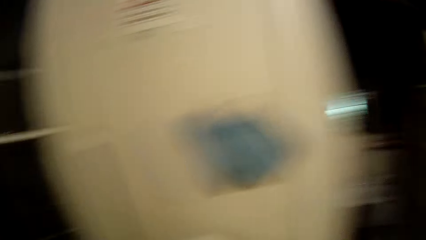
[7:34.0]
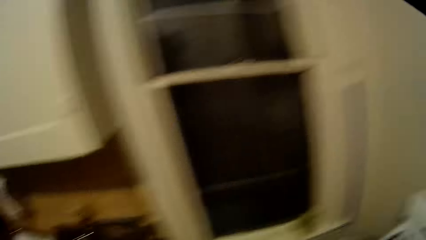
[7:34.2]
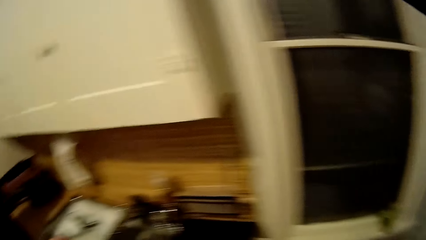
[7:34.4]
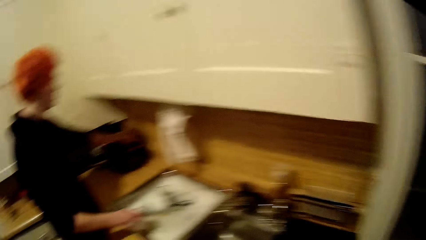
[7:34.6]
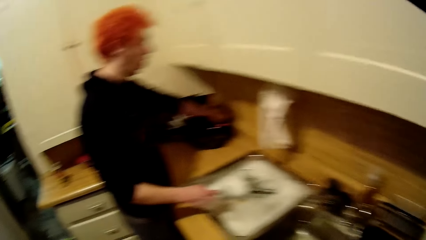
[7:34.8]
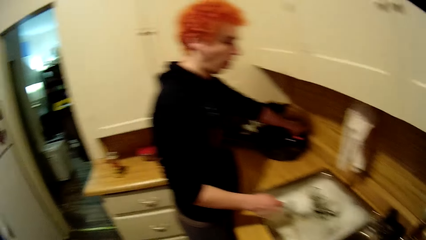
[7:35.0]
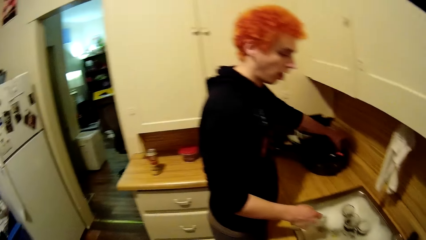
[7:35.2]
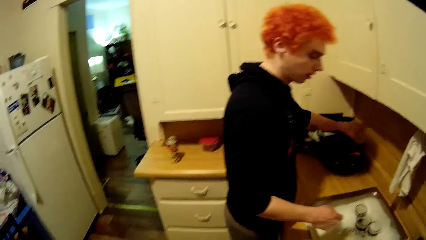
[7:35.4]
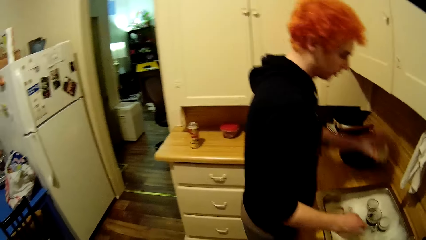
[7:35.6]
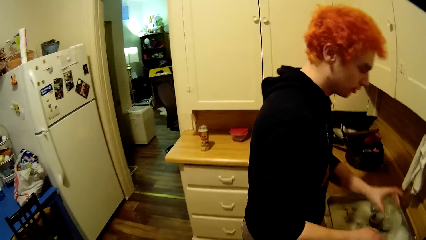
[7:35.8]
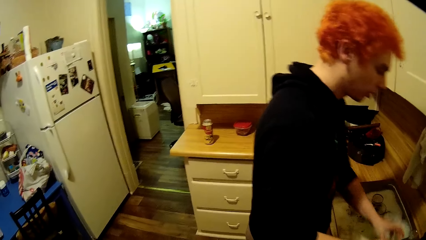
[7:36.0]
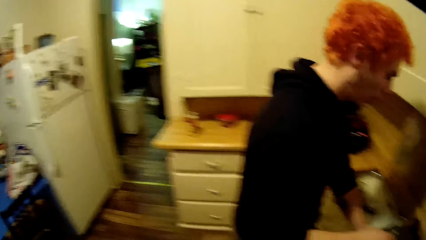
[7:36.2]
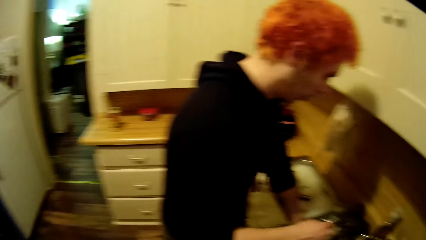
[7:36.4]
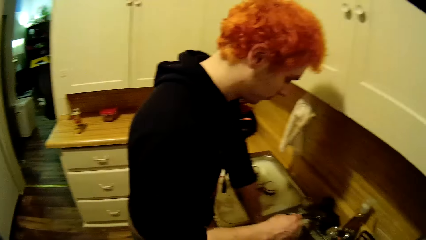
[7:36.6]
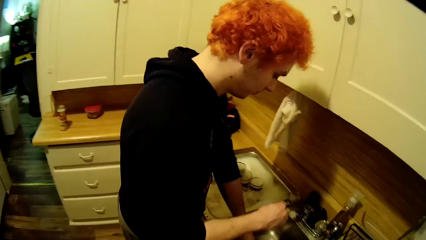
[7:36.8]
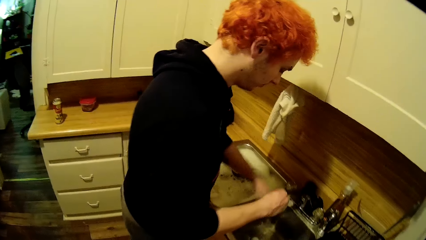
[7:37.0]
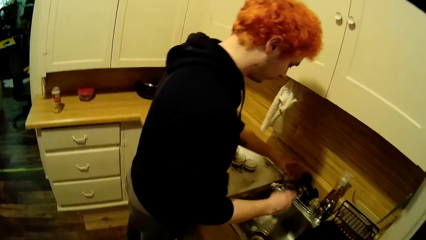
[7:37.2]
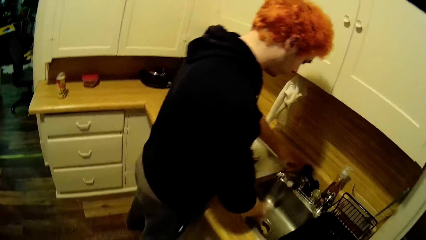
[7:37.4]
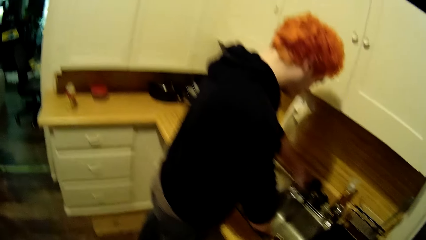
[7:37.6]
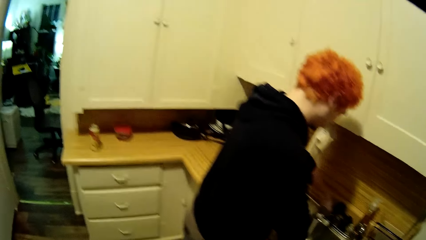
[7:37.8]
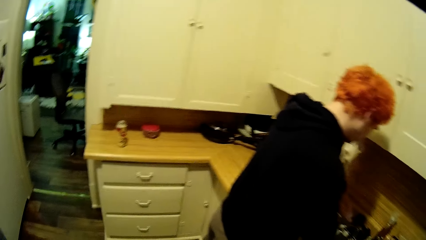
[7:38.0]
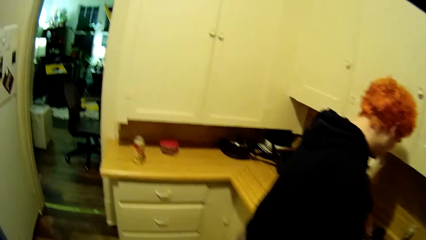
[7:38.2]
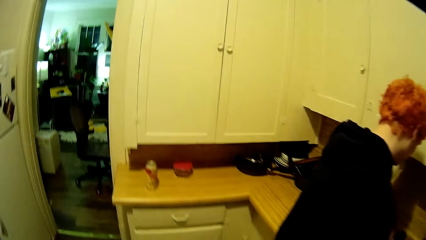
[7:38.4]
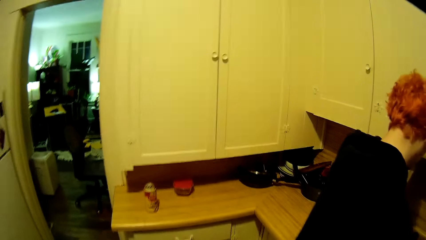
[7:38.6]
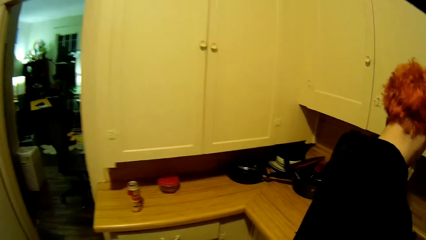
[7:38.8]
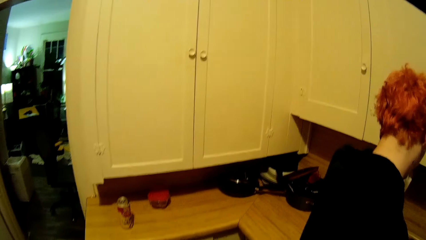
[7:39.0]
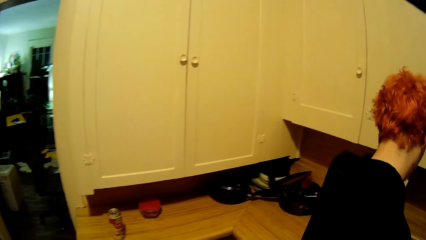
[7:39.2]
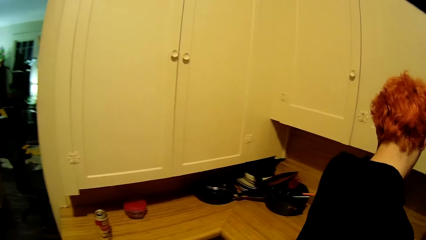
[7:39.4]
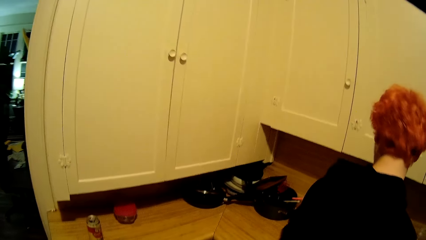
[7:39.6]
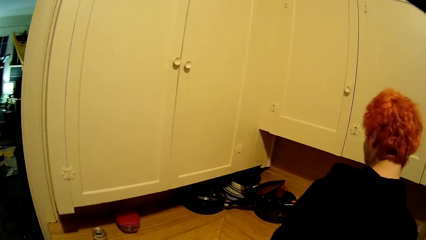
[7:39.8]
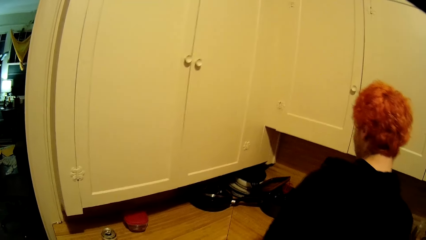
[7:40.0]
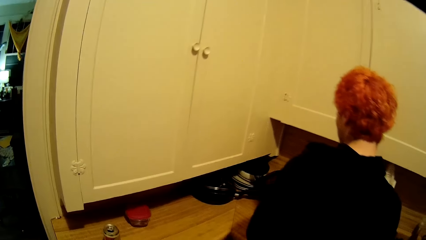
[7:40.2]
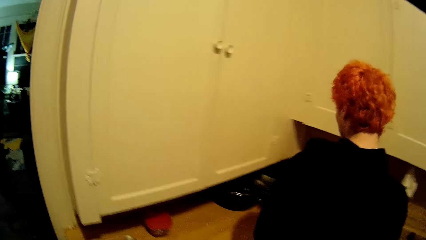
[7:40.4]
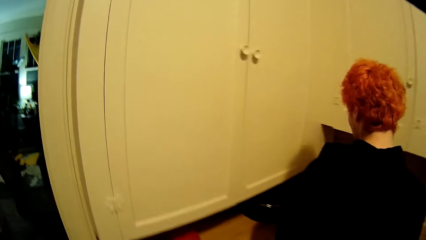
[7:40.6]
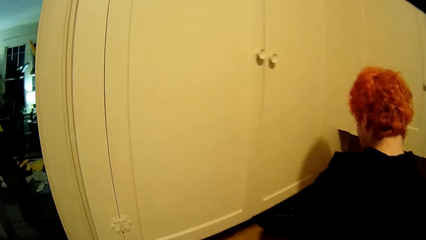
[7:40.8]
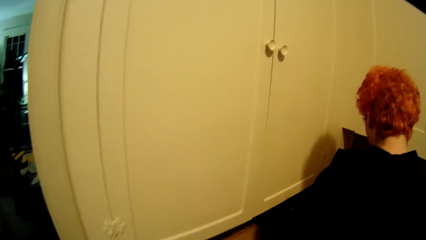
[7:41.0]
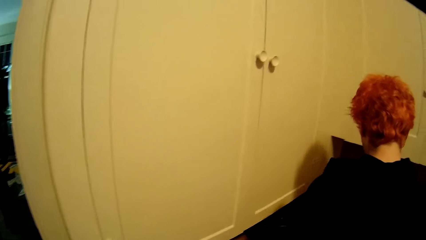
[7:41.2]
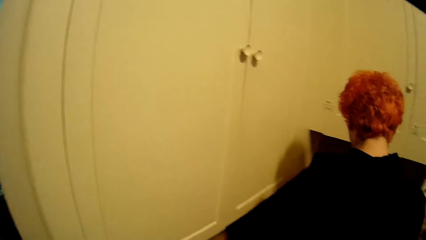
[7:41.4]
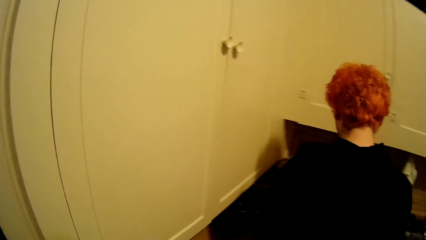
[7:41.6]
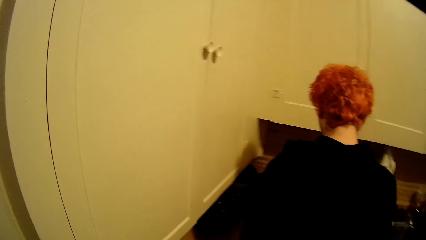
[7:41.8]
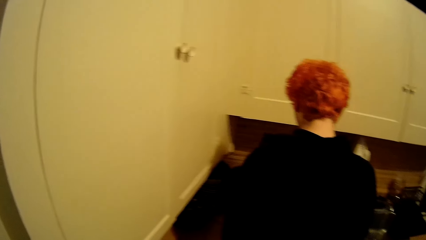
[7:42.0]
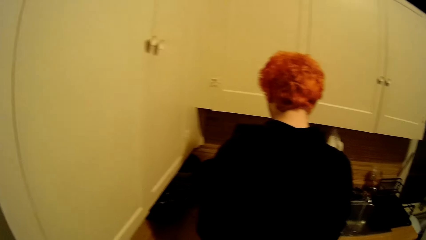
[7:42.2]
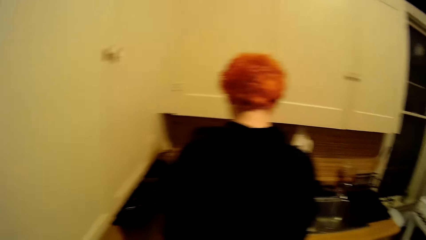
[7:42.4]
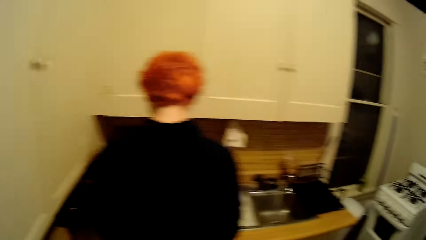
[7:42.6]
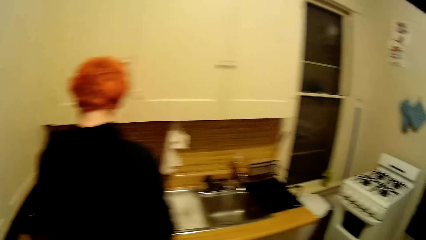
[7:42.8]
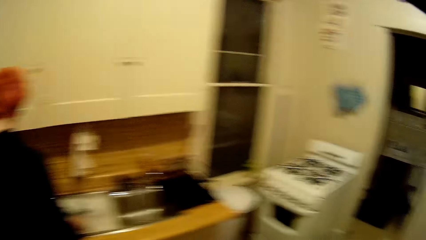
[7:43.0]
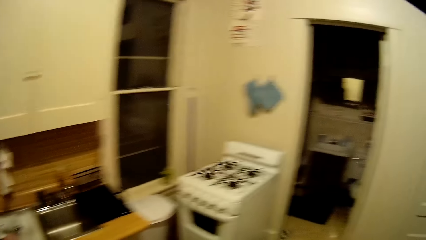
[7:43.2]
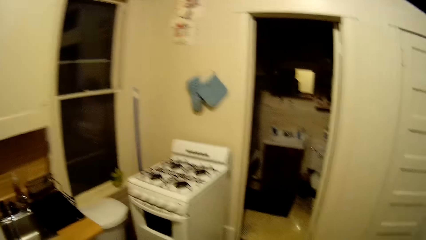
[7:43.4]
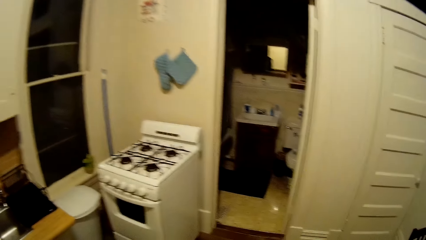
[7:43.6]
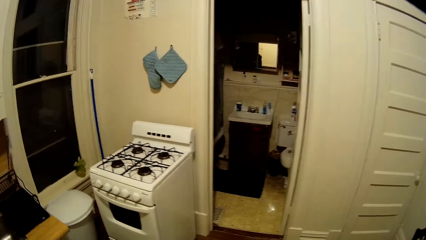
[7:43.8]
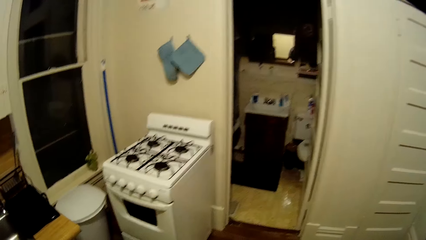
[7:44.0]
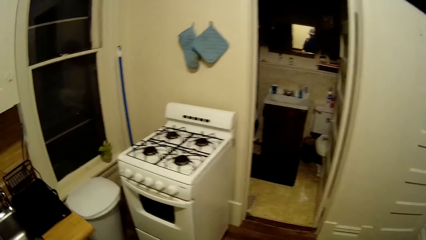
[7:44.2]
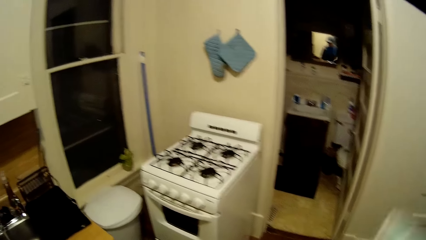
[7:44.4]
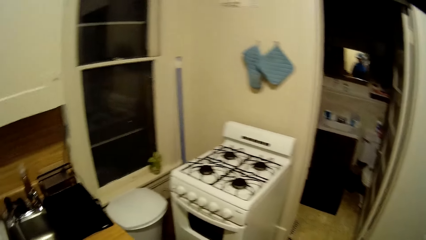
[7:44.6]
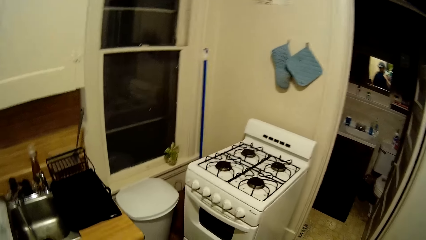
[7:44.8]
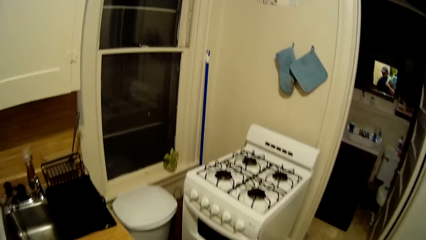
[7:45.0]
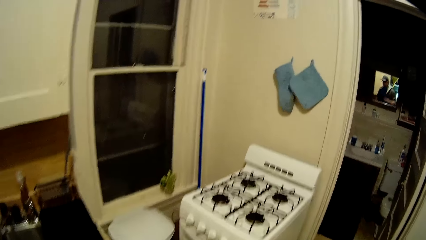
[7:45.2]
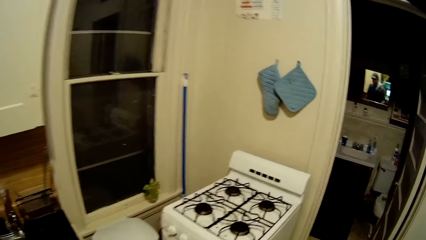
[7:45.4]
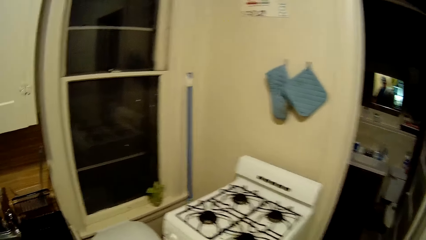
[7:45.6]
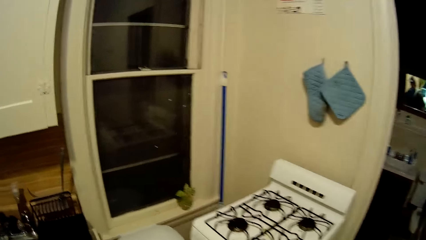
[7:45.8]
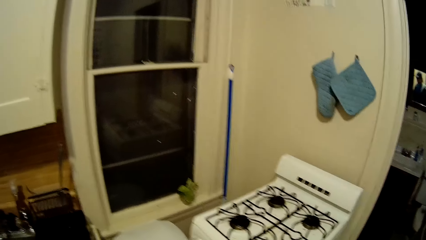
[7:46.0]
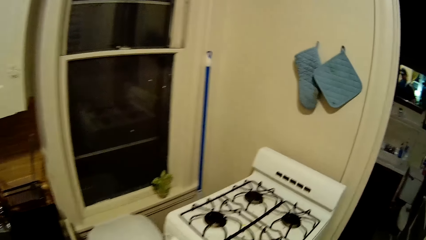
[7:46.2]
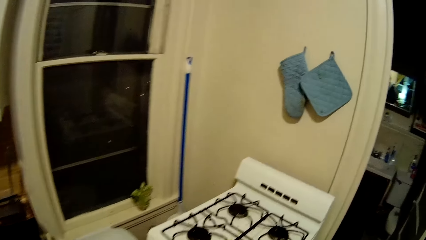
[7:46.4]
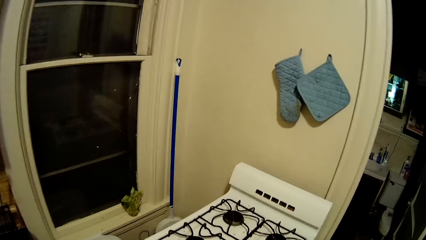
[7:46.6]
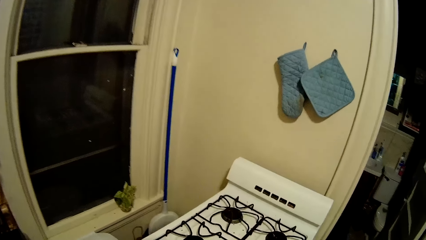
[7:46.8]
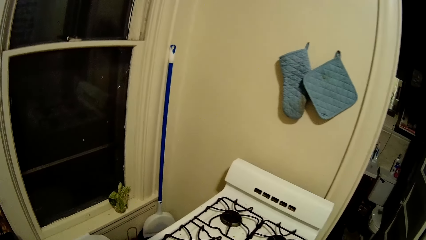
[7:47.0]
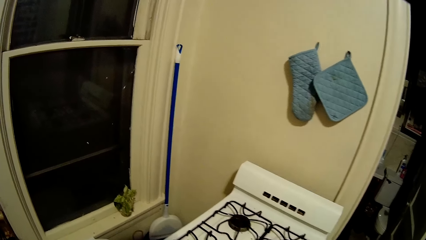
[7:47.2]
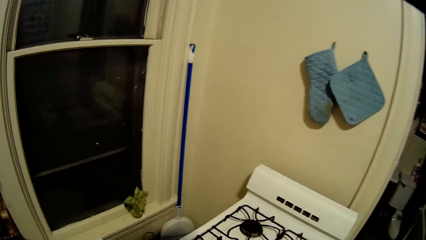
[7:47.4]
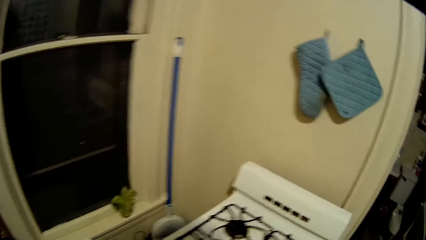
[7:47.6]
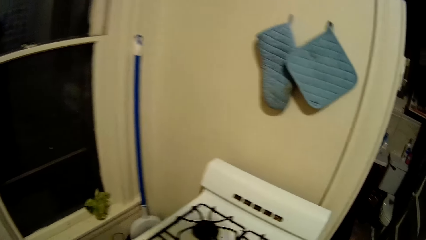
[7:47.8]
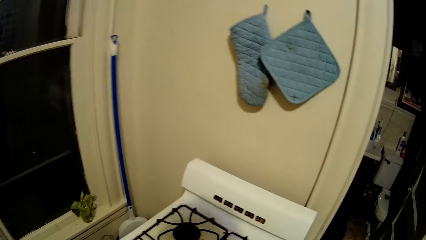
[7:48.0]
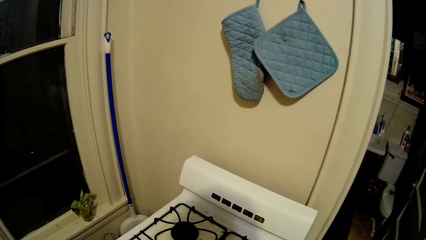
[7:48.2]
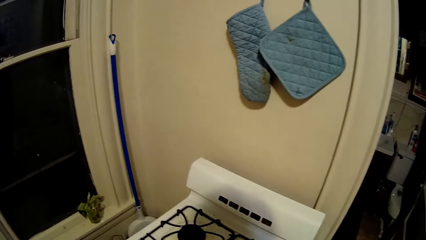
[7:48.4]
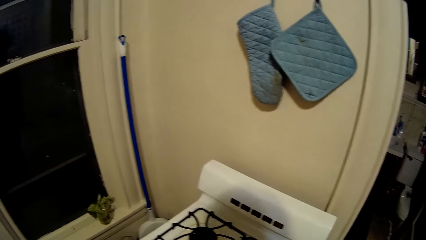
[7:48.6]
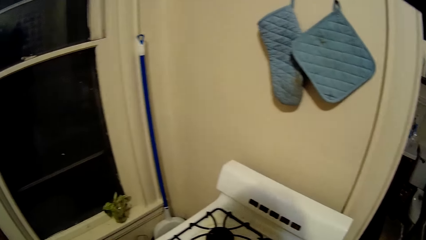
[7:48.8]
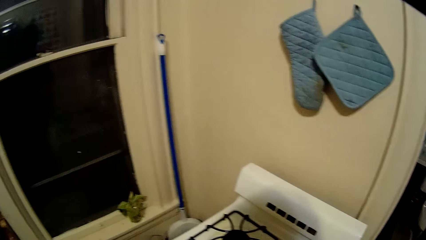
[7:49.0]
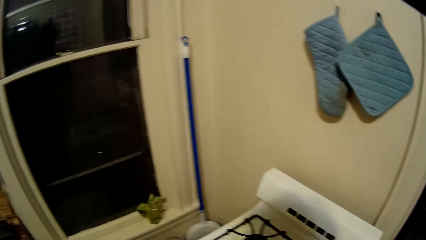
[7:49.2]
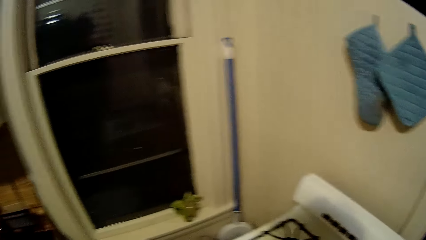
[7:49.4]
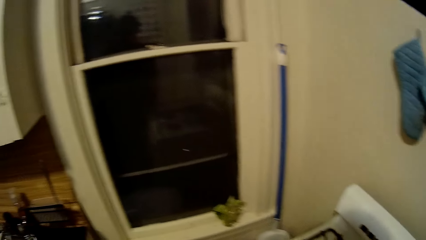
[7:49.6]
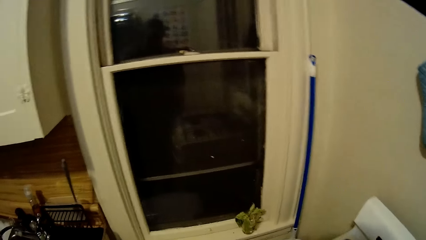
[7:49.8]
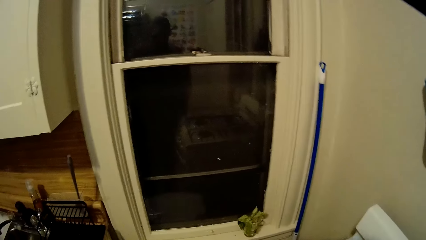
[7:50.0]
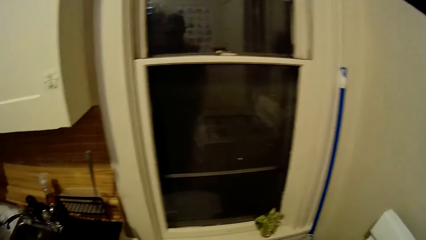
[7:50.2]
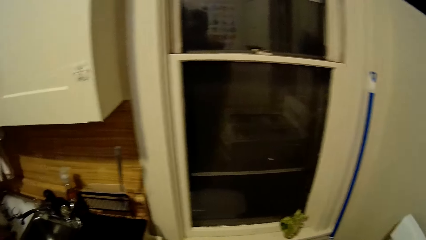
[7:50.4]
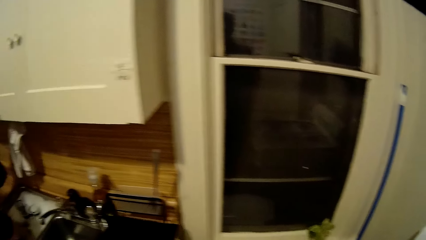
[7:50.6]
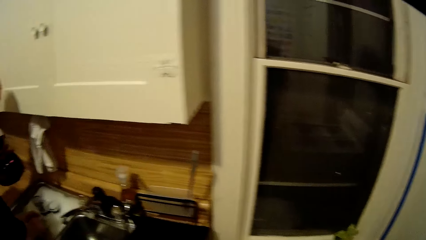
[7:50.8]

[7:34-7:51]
The camera wearer looks around the kitchen. A man picks up a tumbler from the sink table.
